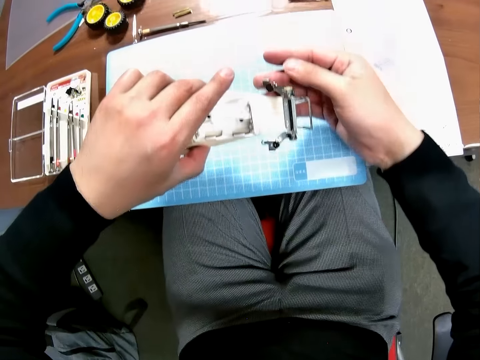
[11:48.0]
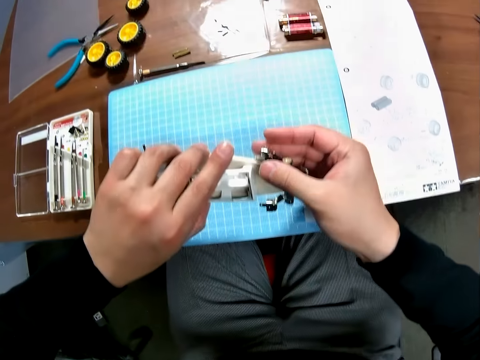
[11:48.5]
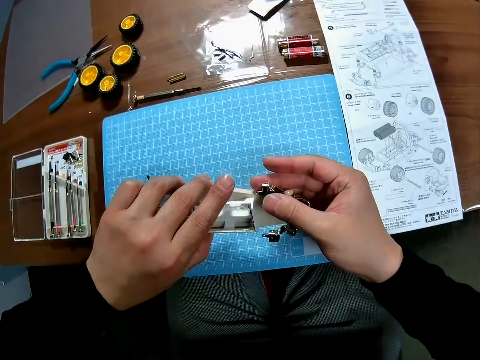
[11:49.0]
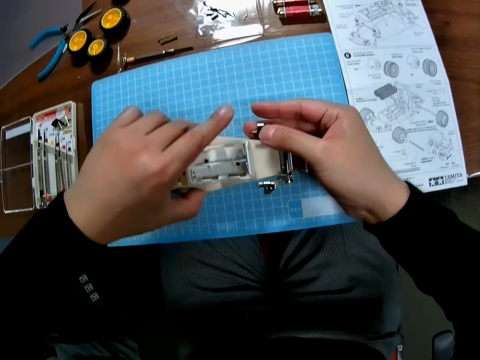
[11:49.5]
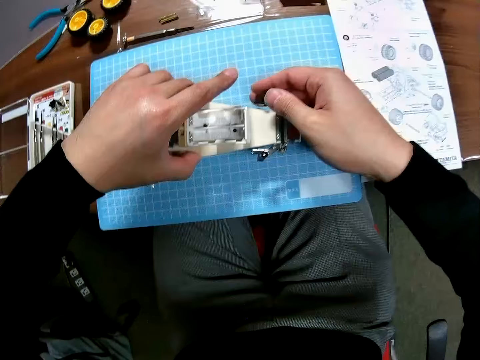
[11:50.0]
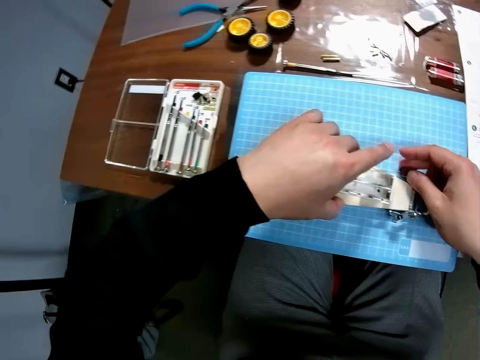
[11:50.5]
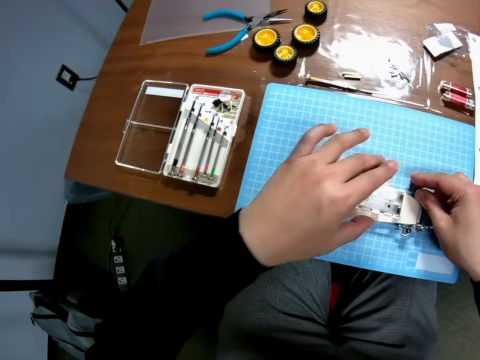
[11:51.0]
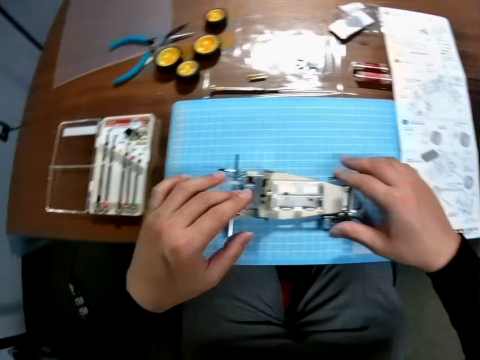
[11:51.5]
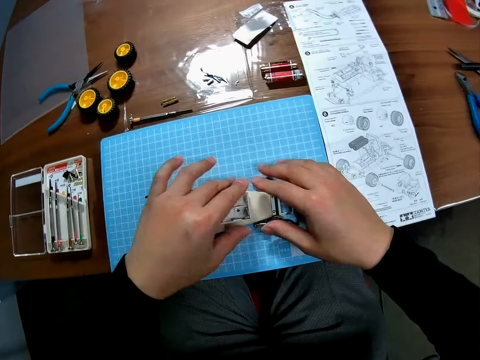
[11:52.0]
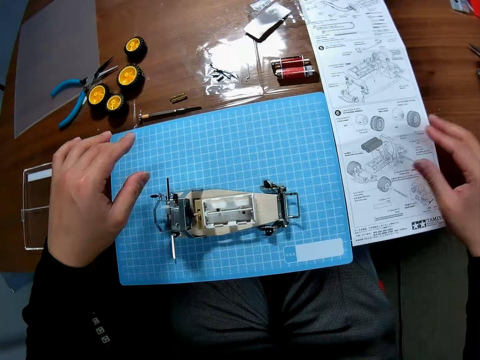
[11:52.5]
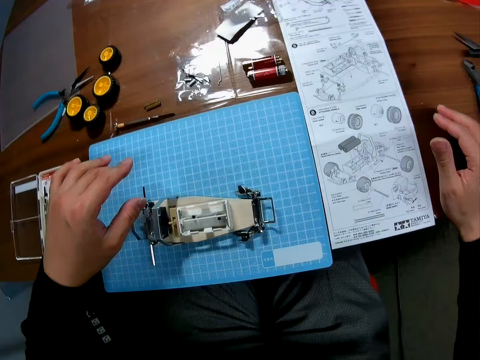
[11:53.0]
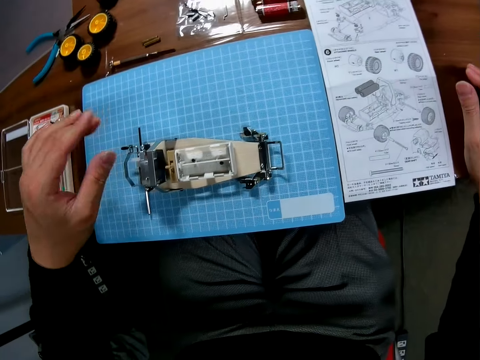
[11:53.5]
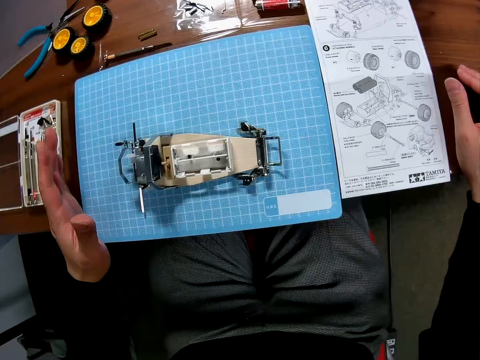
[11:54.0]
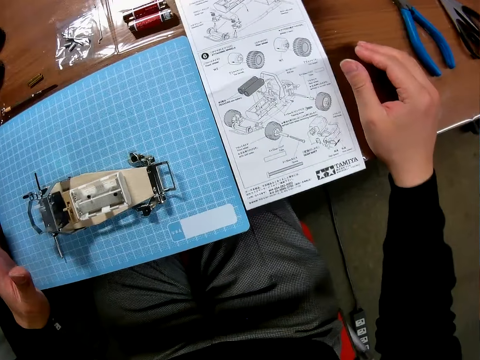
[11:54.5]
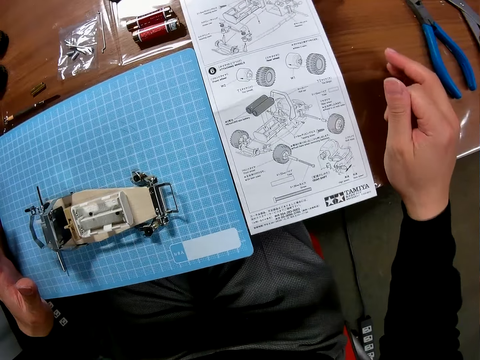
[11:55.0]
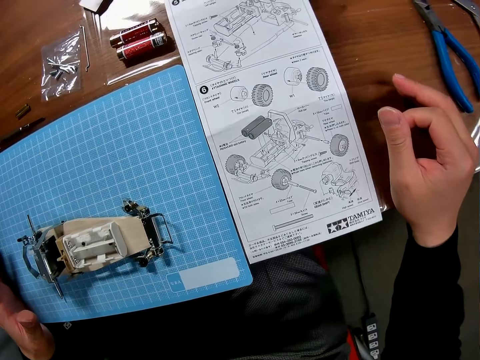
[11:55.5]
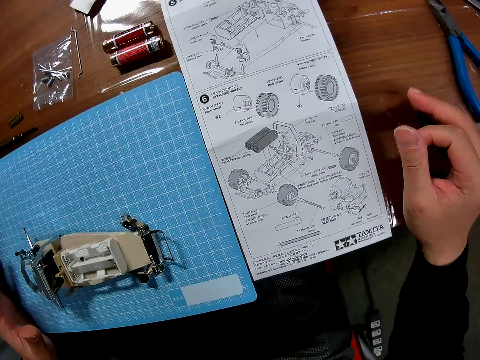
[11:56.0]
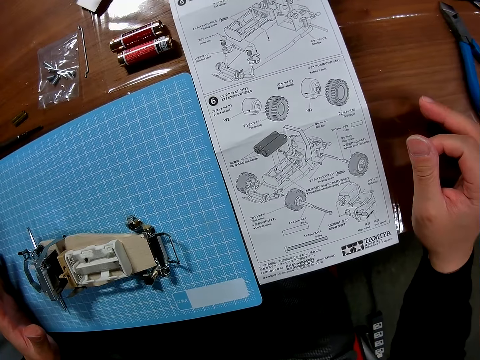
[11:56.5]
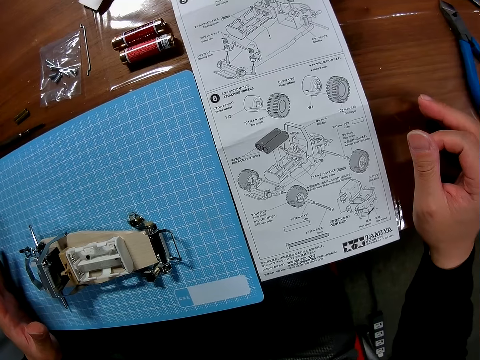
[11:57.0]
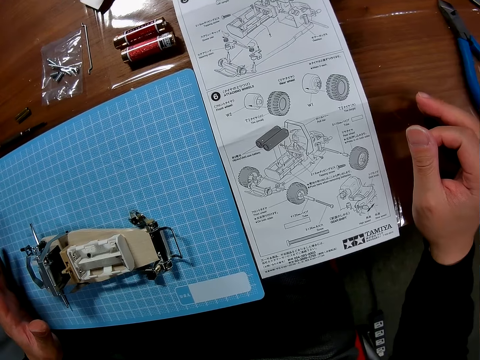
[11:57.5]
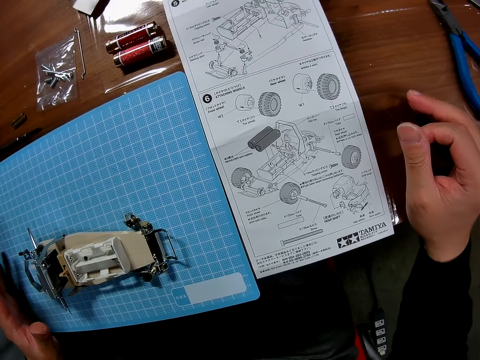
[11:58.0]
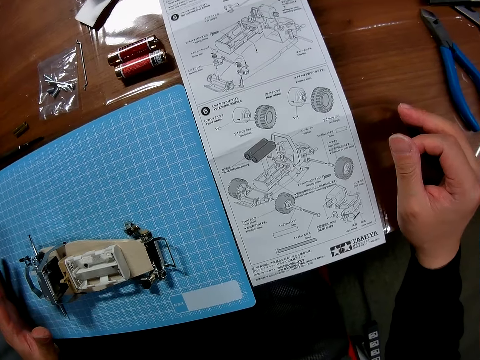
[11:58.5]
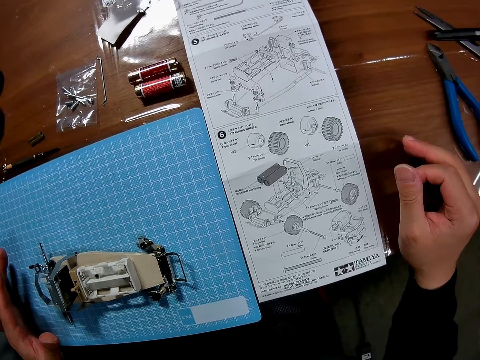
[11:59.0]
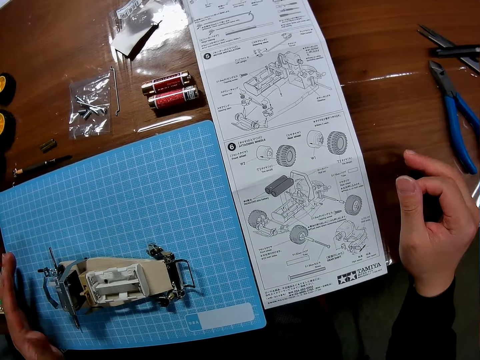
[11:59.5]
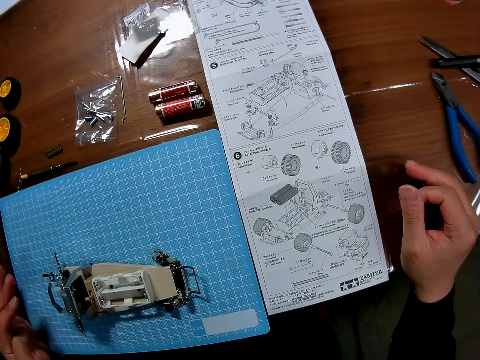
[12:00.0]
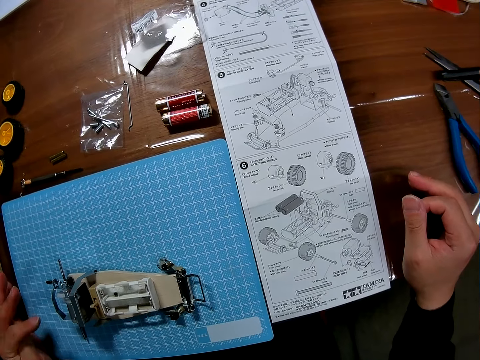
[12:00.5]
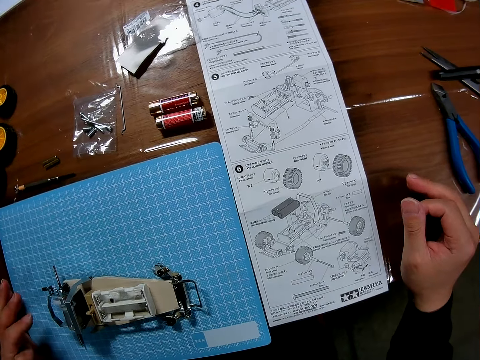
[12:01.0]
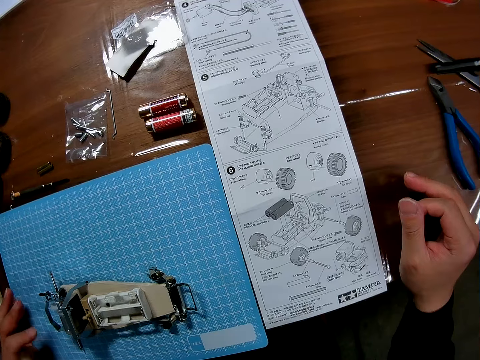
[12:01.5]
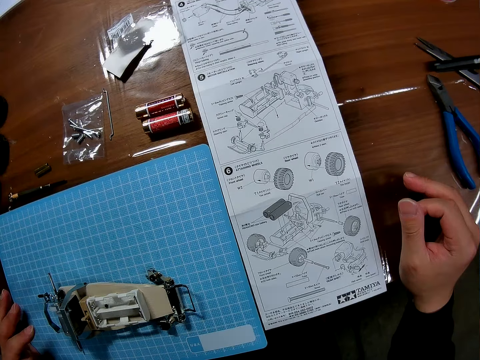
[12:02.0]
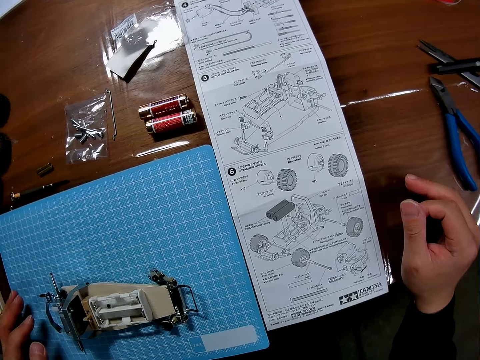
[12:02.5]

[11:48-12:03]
The camera wearer puts the undercarriage on the desk. They hold the desk.

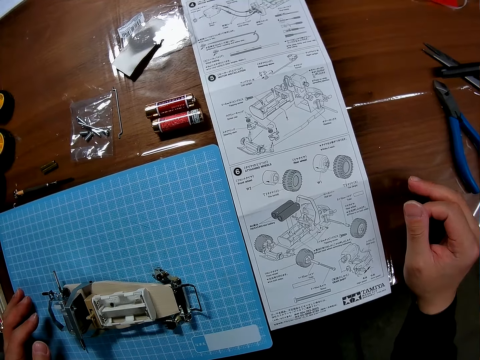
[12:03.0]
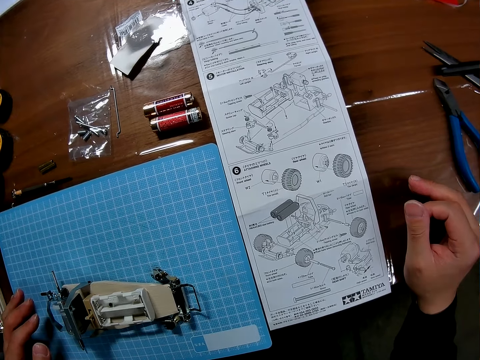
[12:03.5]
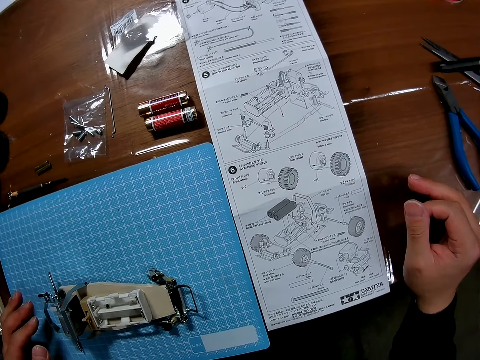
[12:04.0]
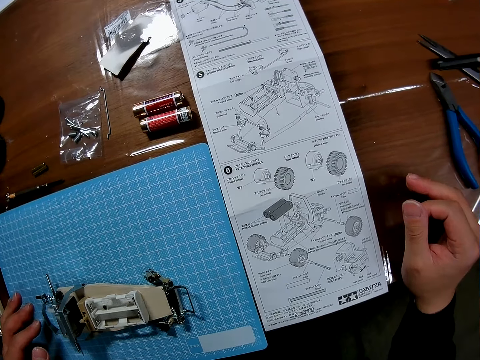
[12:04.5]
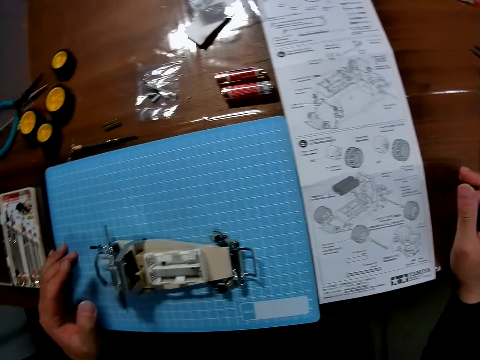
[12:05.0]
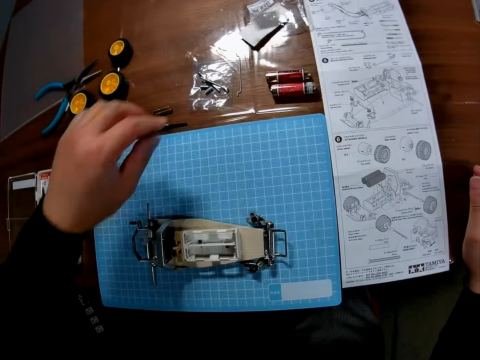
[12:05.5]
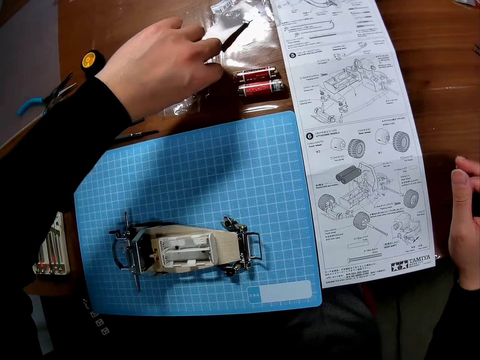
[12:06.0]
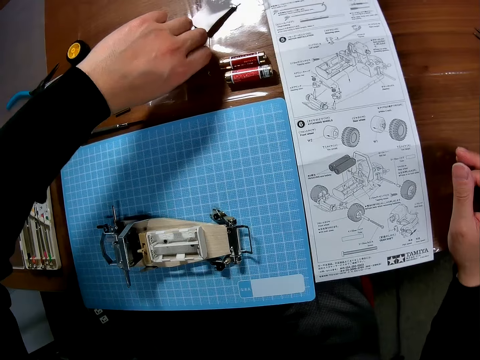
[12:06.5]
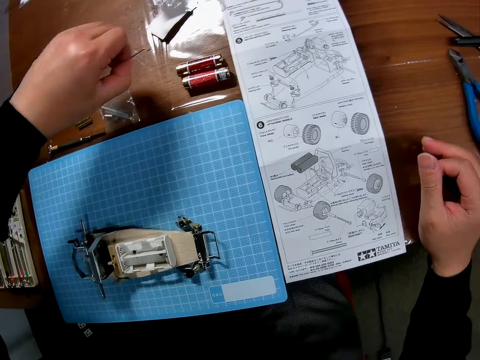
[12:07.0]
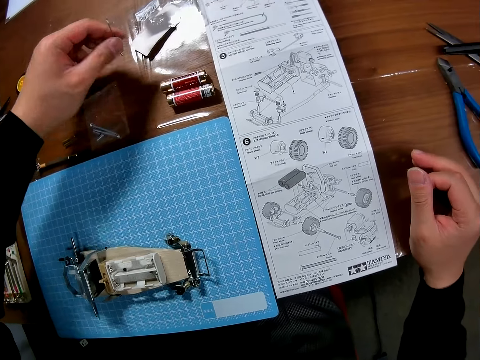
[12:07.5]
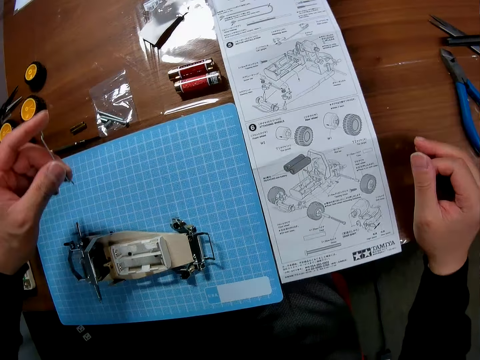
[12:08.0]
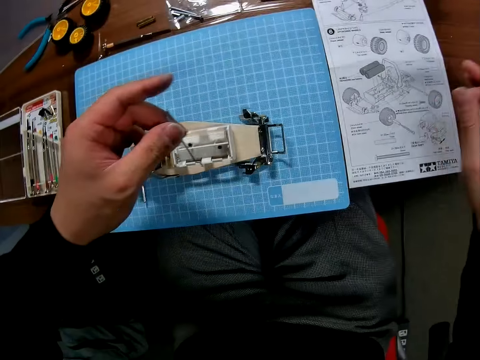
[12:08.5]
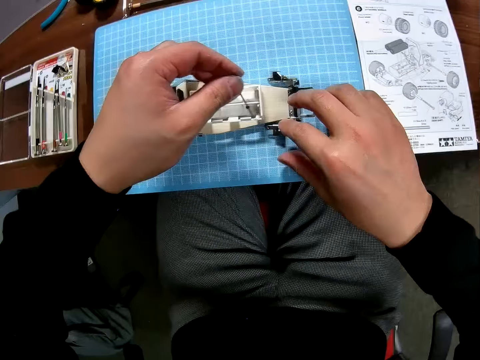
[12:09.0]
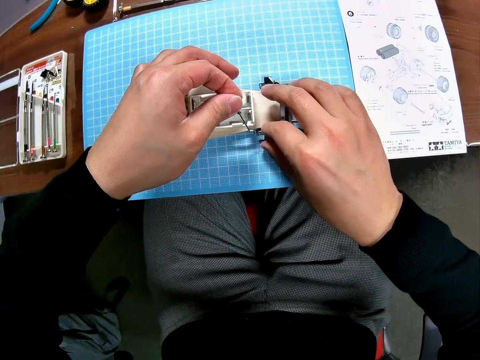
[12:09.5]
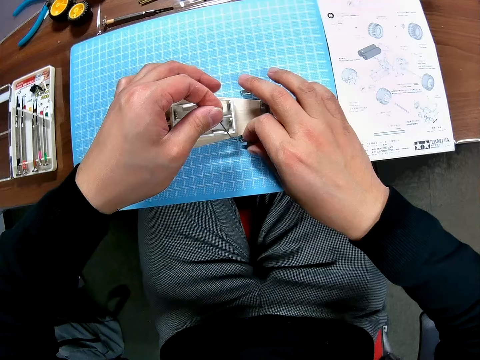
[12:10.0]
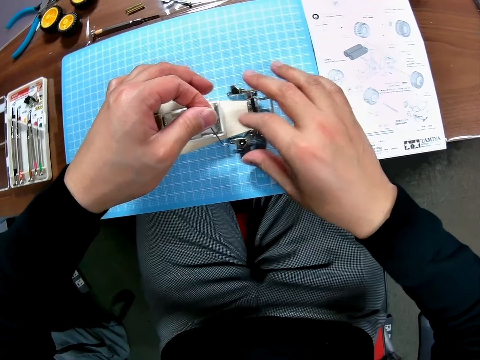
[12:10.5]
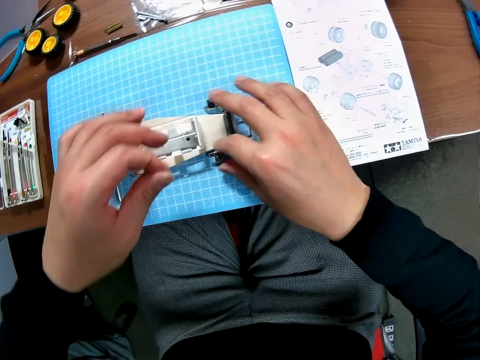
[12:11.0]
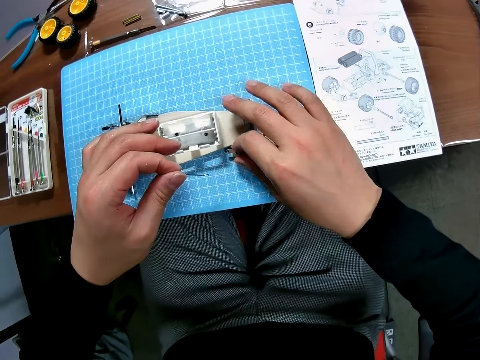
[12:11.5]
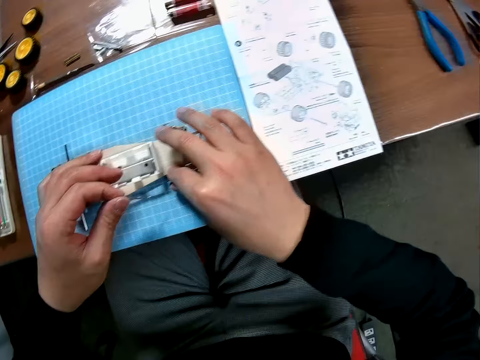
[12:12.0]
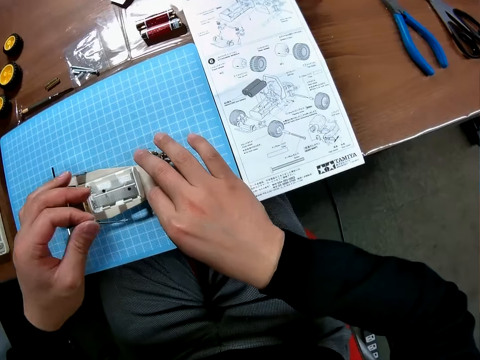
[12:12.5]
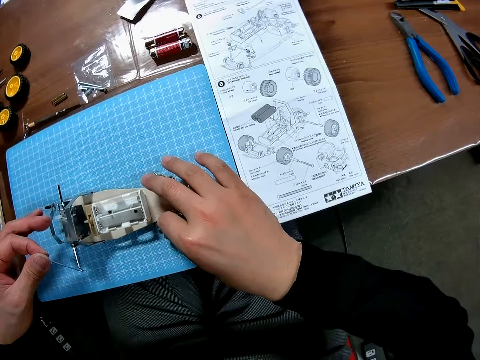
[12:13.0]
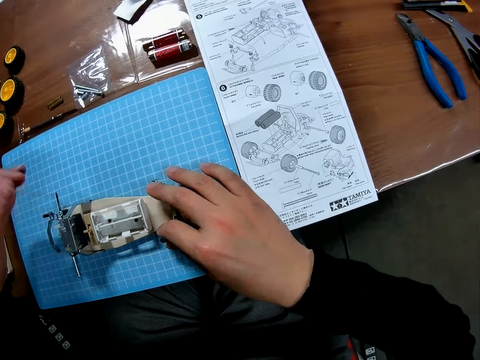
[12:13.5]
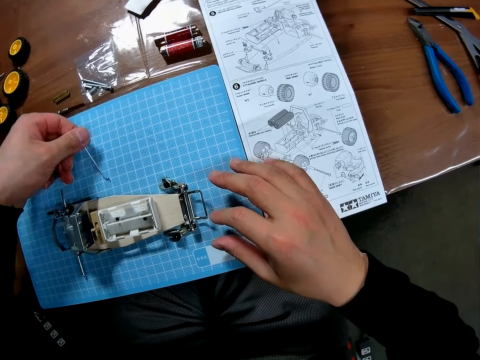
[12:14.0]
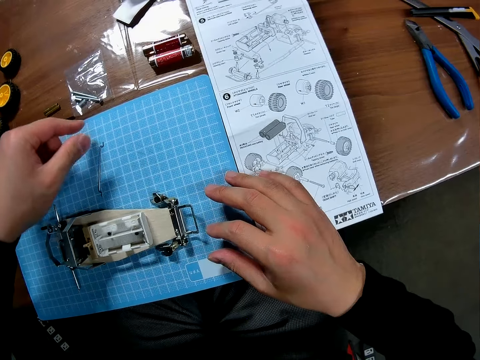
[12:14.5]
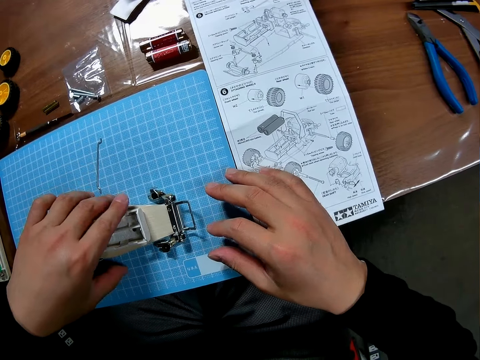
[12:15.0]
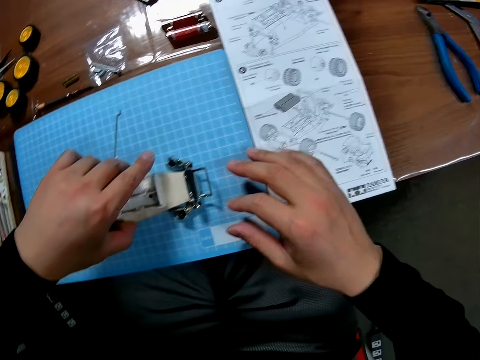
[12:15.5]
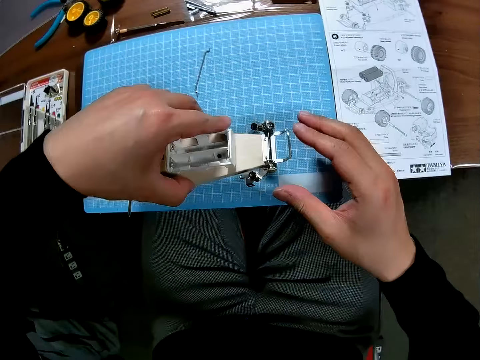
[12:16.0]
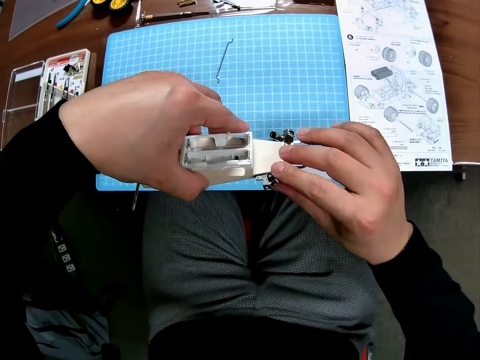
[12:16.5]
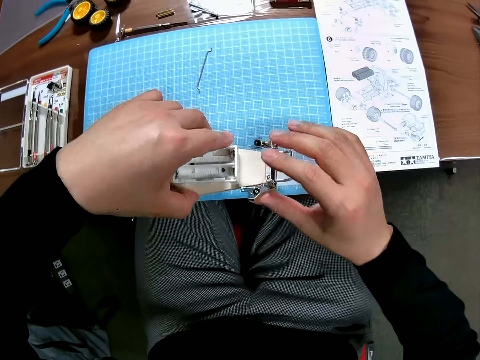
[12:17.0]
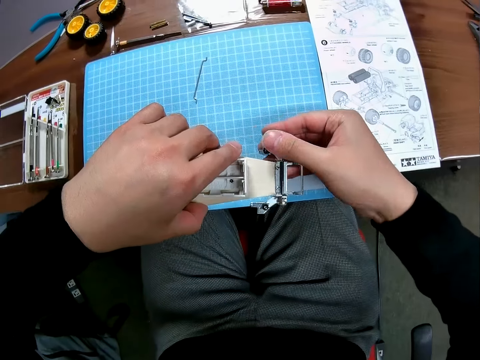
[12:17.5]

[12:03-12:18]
The camera wearer picks up a drive shaft. They touch the undercarriage. They drop the drive shaft on the table. They hold the undercarriage. They pick up the toy car.
